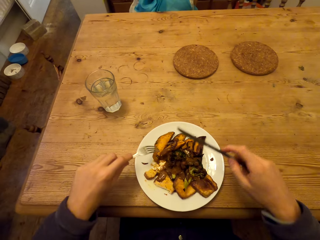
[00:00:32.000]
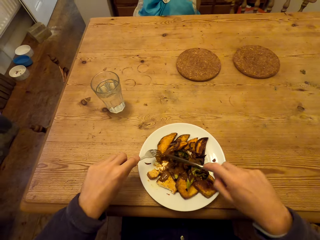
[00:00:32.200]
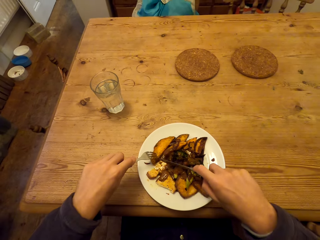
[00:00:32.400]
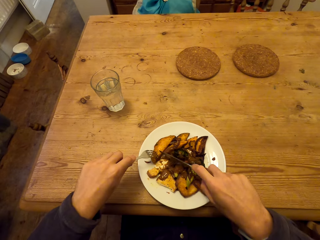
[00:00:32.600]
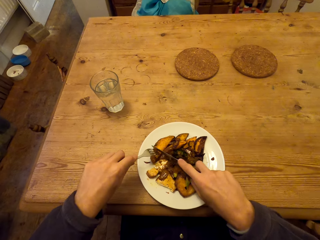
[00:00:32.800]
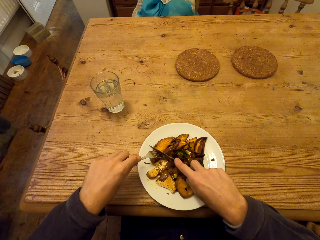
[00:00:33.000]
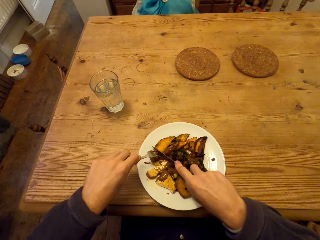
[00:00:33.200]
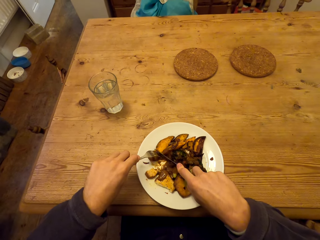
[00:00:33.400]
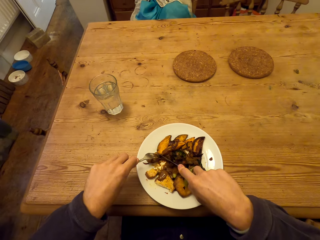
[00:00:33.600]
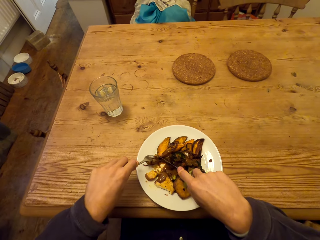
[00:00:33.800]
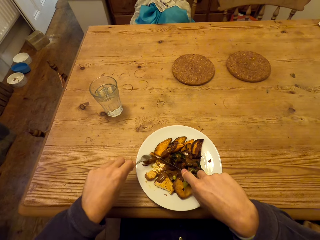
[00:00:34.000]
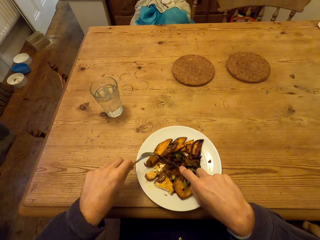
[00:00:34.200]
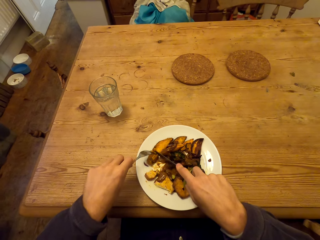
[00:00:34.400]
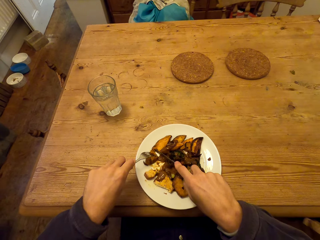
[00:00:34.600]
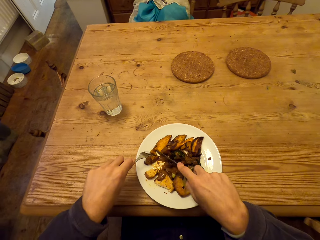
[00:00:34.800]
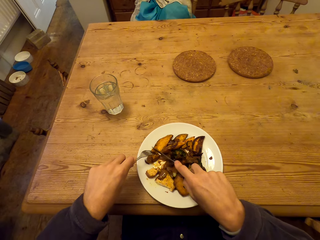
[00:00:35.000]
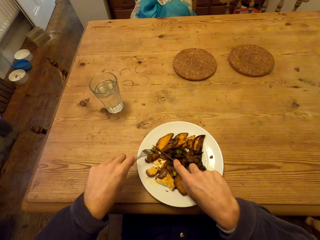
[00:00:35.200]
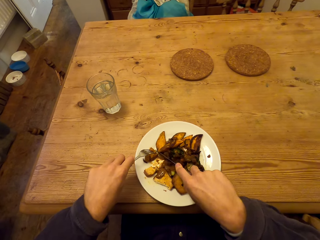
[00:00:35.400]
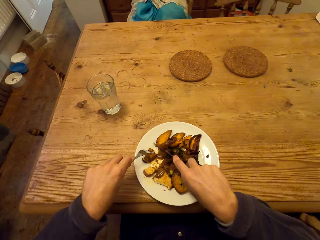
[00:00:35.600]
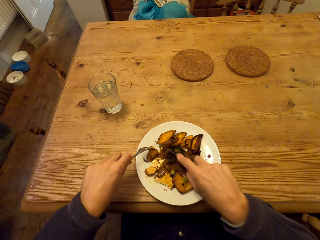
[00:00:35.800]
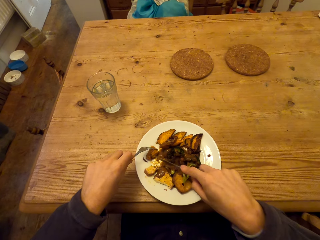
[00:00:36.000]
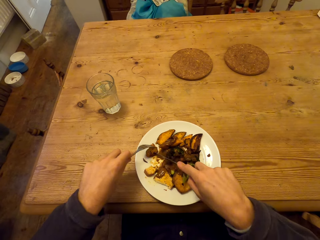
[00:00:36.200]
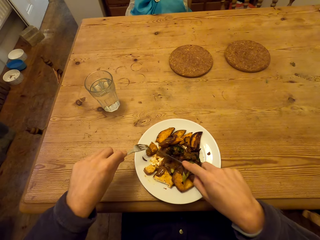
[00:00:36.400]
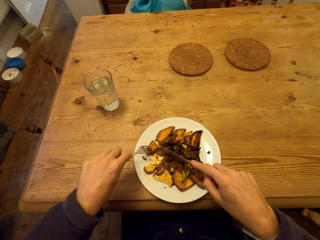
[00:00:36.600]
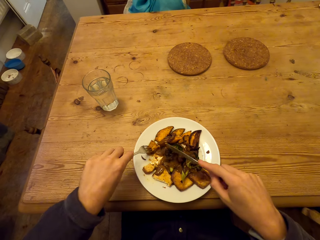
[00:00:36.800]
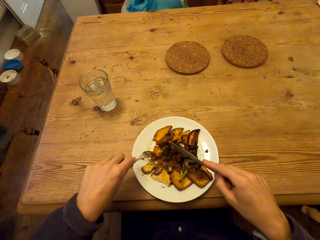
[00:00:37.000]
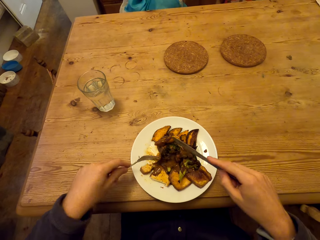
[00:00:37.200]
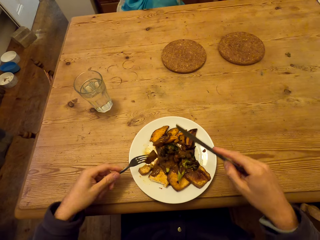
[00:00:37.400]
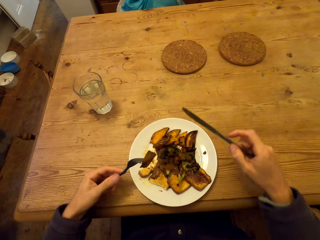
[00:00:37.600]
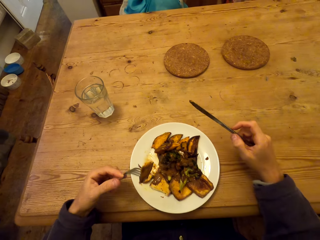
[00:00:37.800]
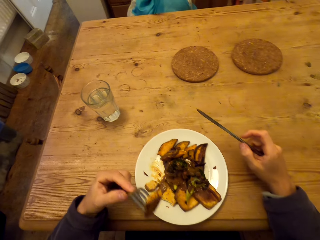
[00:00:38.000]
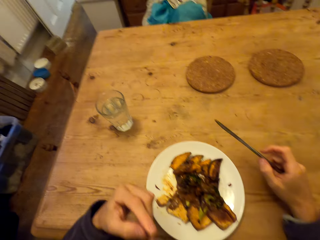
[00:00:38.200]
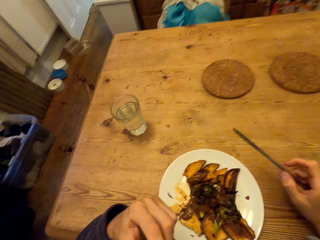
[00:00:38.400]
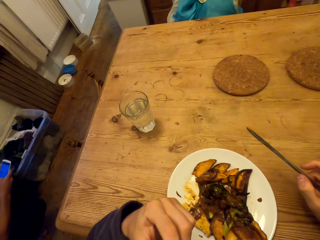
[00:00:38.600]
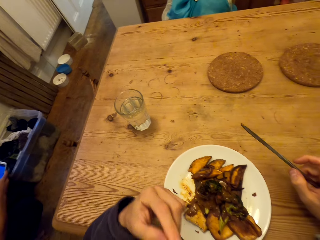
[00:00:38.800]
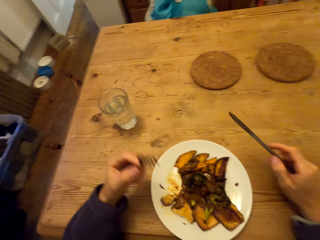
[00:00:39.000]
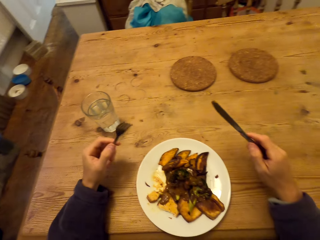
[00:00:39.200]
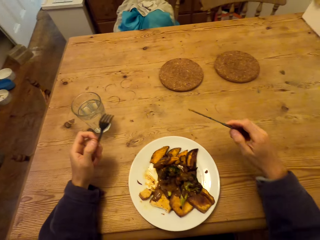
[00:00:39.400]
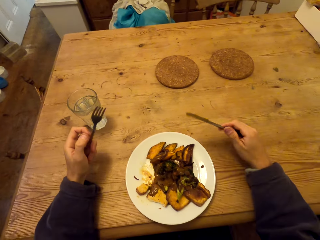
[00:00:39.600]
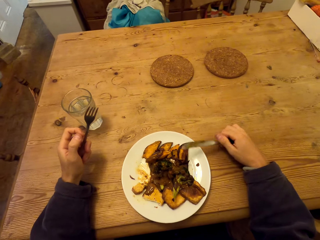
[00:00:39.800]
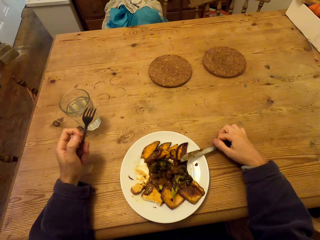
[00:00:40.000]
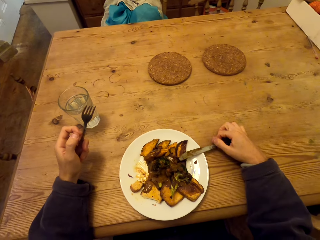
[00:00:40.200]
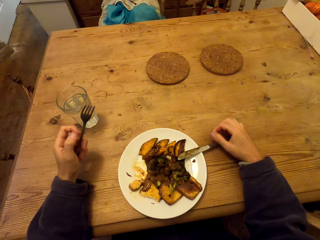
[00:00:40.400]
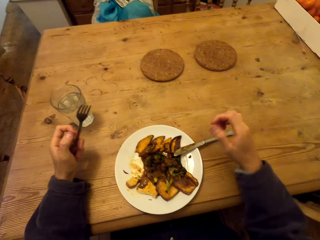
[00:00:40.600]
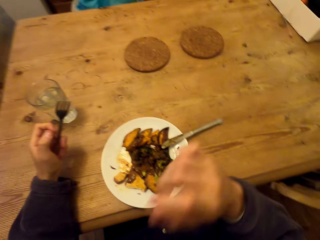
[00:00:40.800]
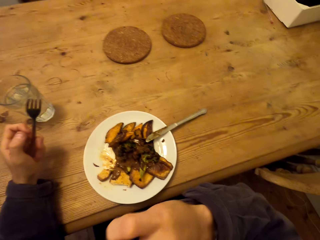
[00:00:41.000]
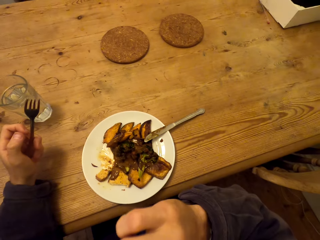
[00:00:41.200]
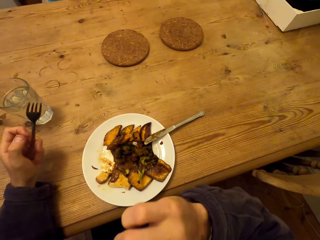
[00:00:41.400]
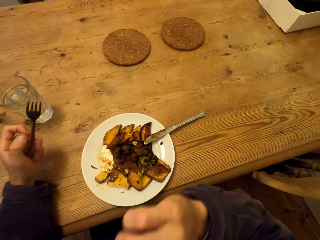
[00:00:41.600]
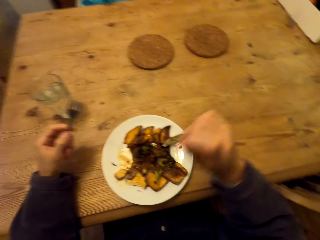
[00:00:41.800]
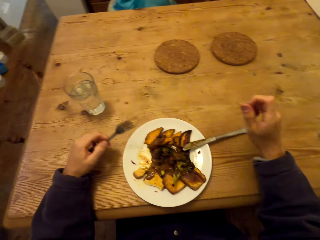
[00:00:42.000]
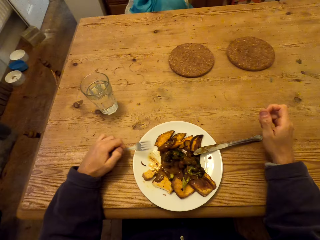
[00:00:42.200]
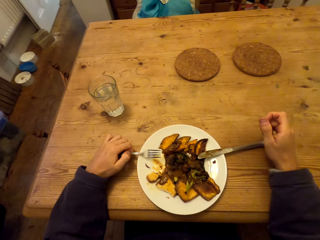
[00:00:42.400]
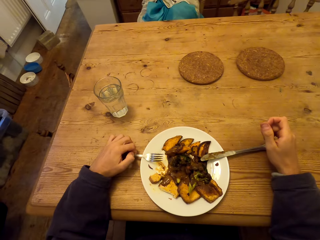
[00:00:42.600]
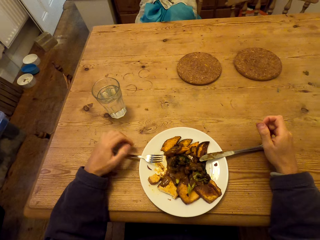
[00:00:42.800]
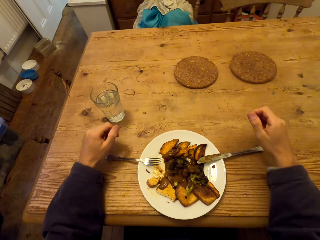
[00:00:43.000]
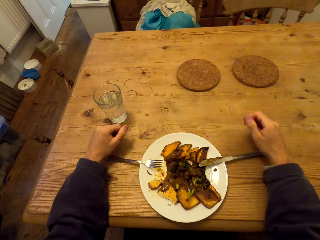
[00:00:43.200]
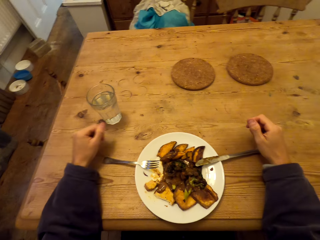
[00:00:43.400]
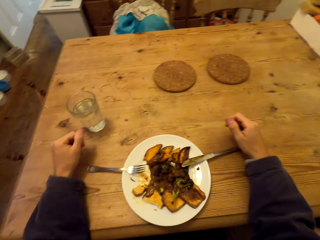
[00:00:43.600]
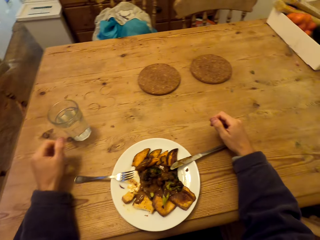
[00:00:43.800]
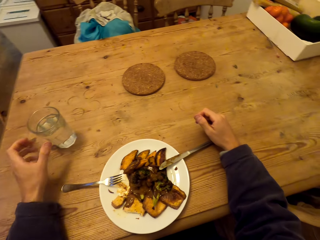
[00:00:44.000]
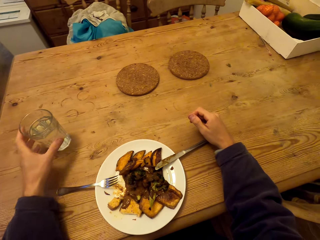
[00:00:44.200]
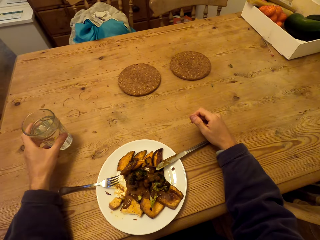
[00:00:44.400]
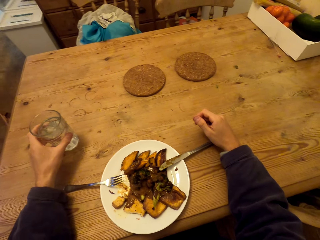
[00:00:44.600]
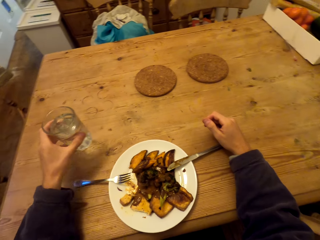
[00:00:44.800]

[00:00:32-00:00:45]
The camera wearer cuts food. He eats food. He places the knife on the plate. He touches the face area. He lifts his hand and puts his hand down. He places the fork on the plate.

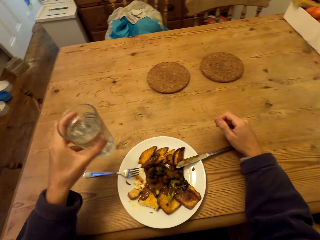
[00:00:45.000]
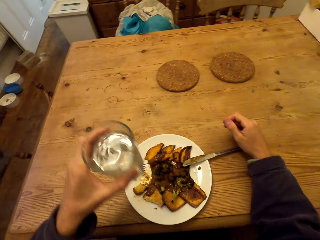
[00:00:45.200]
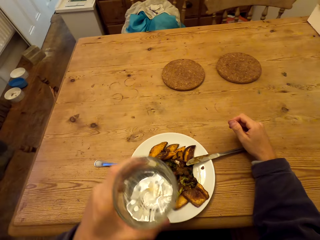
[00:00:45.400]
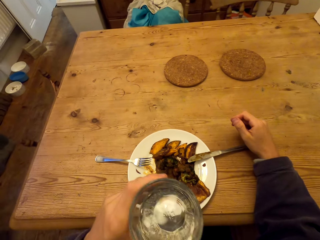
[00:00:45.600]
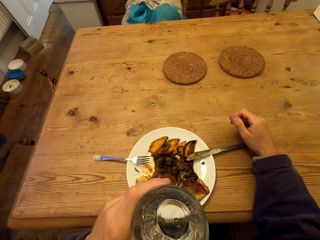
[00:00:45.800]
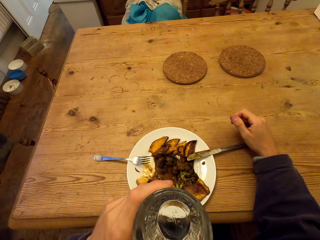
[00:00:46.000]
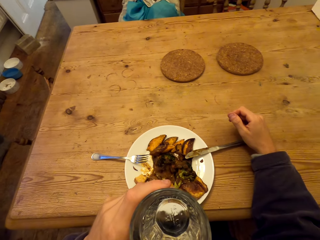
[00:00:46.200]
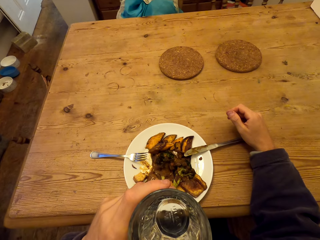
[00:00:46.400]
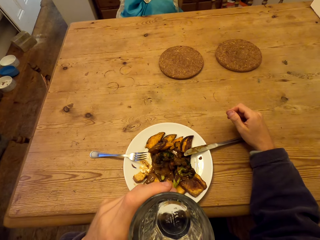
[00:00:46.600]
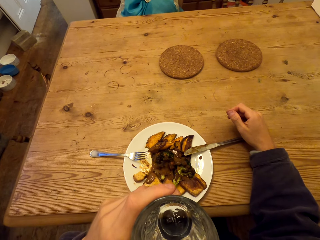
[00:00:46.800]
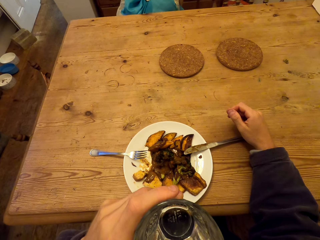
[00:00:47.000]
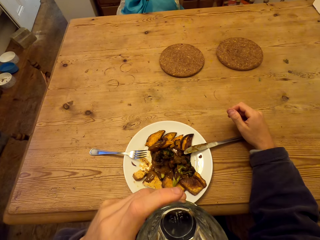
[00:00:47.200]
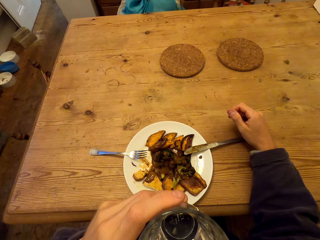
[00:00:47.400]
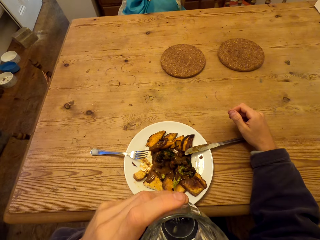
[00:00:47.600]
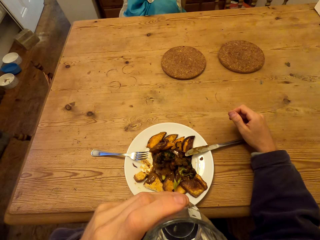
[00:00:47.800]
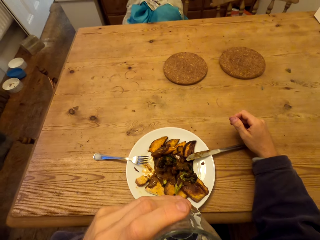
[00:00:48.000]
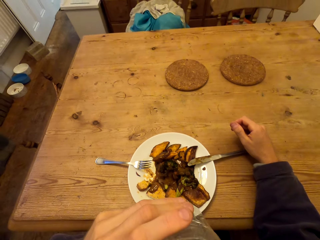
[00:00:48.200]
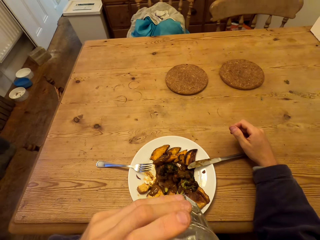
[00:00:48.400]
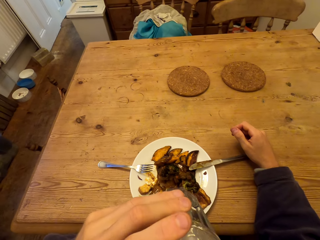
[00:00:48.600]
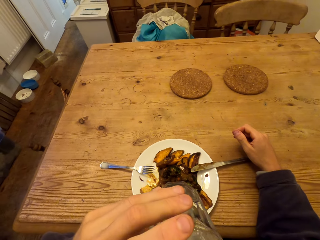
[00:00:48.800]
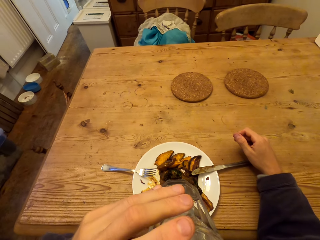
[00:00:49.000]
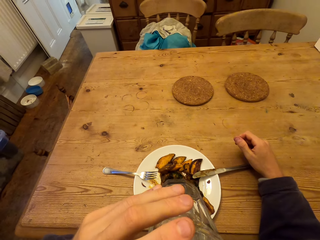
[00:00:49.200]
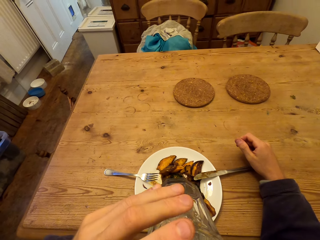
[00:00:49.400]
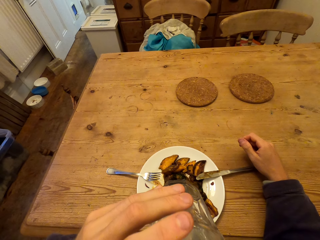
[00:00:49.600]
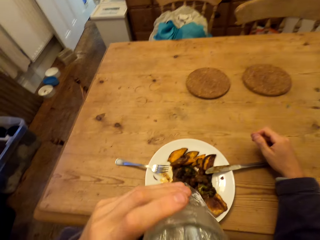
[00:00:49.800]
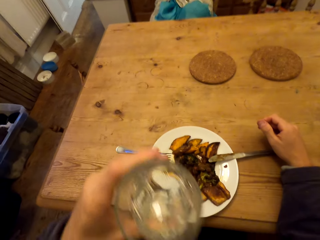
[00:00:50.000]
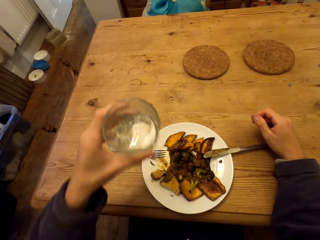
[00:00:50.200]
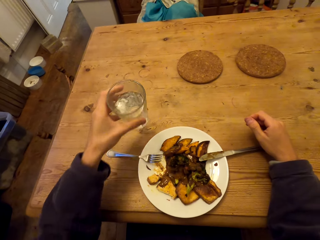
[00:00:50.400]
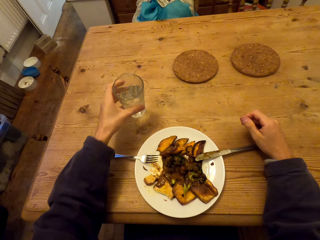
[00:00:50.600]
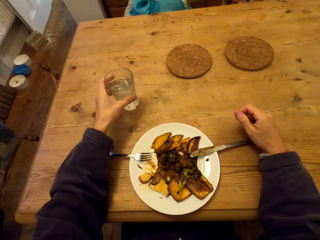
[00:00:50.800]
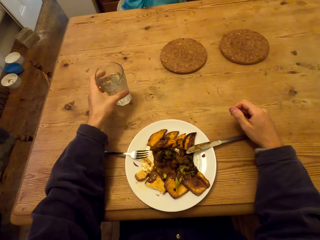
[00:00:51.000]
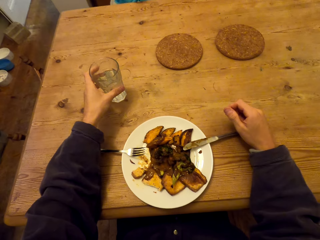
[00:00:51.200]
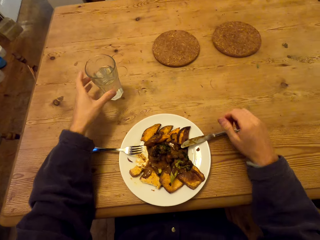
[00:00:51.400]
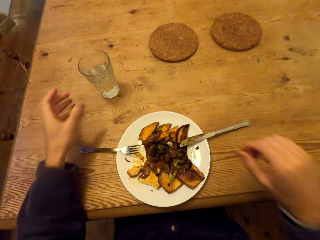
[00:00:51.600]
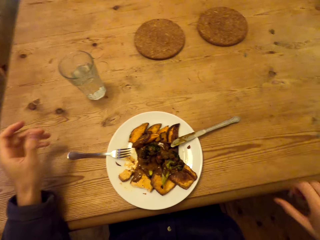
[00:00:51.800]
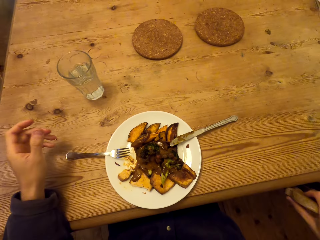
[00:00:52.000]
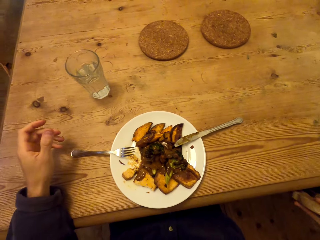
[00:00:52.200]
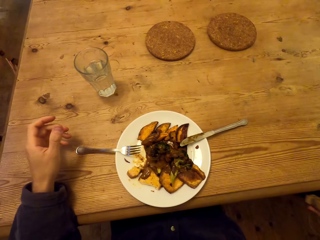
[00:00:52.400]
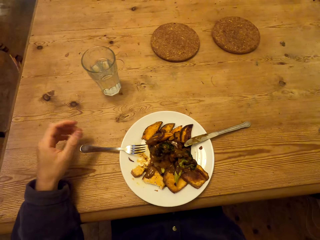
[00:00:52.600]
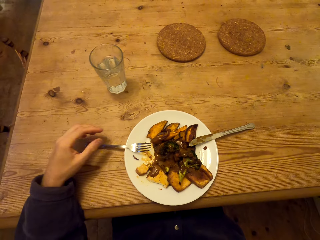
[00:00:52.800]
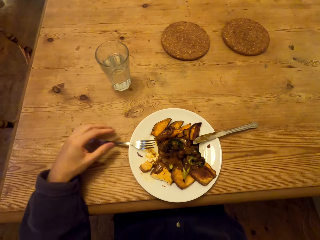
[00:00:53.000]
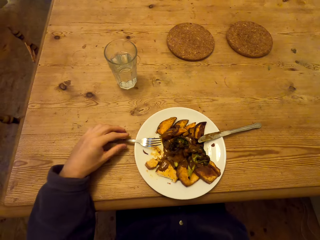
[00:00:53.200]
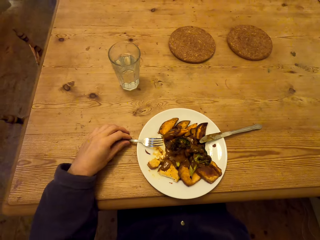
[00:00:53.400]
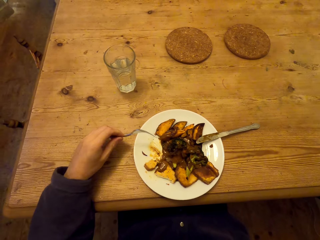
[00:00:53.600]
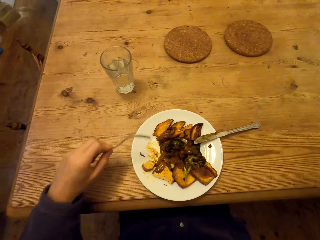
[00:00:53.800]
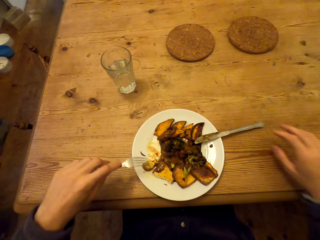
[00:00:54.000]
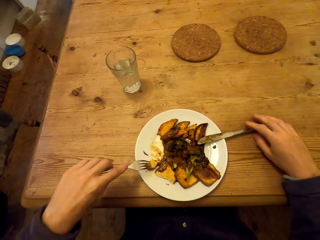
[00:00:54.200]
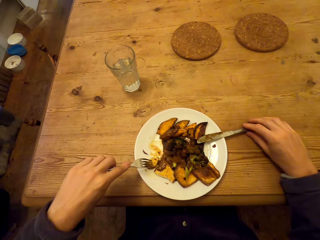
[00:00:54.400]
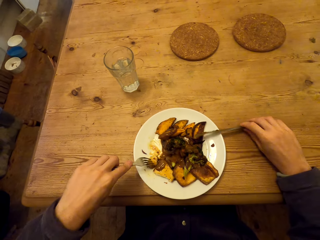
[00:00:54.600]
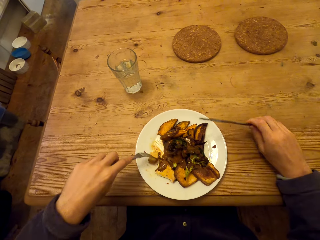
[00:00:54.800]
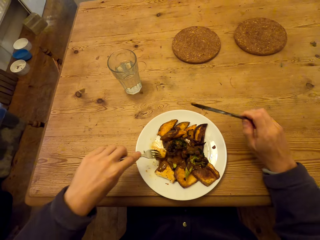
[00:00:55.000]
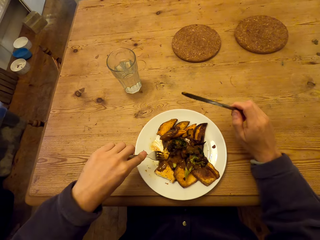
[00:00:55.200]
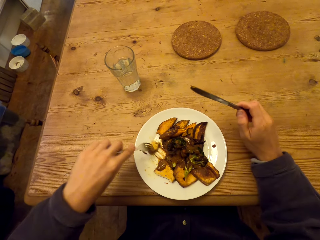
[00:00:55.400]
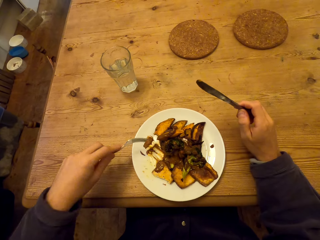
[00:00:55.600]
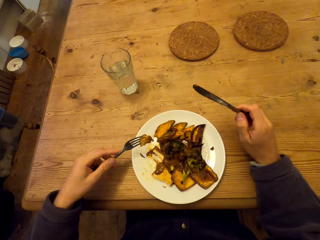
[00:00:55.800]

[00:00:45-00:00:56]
The camera wearer picks up a glass of water. He drinks the water. He places the glass of water on the table. He lifts his hand. He picks the fork from the plate. He scoops food.
